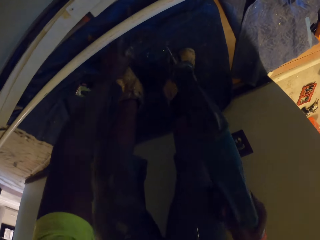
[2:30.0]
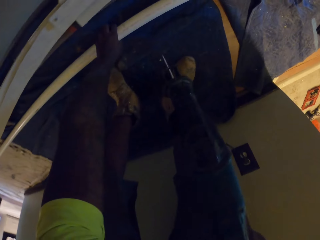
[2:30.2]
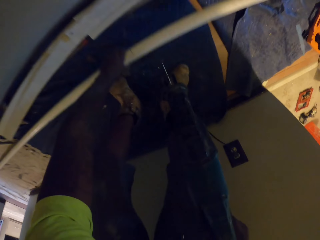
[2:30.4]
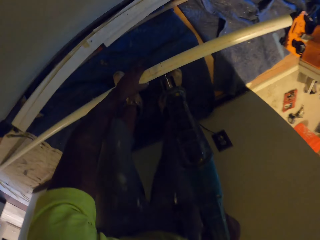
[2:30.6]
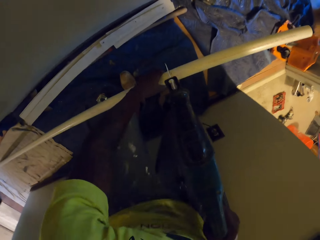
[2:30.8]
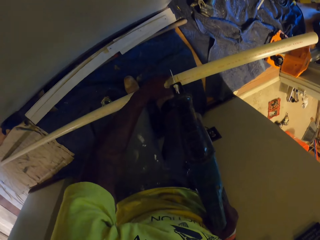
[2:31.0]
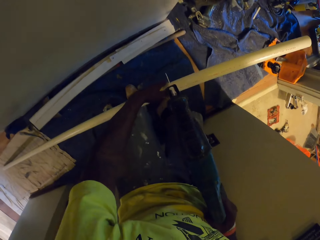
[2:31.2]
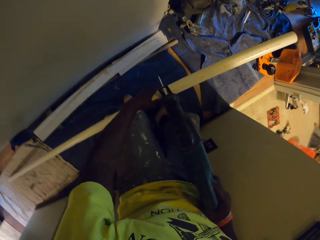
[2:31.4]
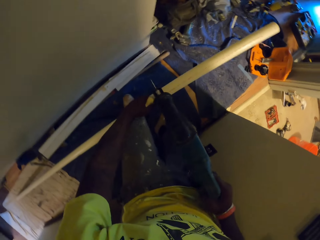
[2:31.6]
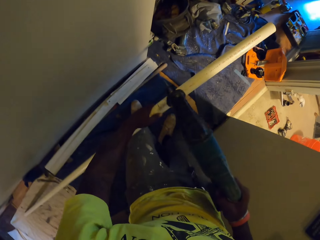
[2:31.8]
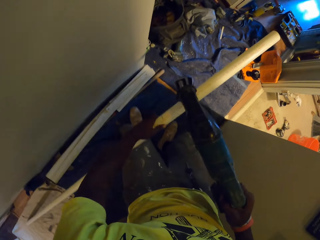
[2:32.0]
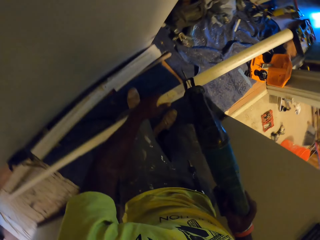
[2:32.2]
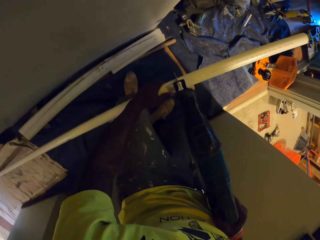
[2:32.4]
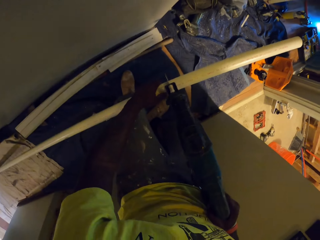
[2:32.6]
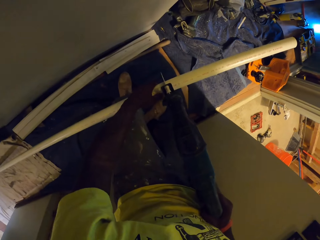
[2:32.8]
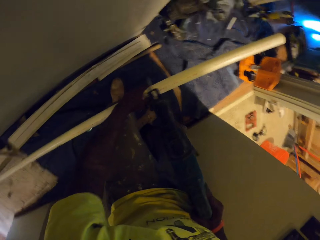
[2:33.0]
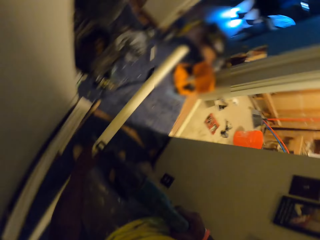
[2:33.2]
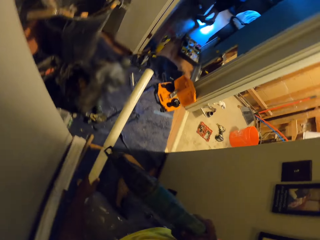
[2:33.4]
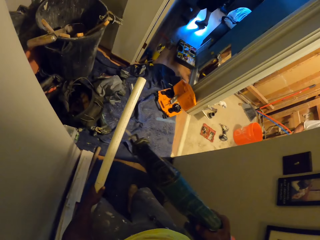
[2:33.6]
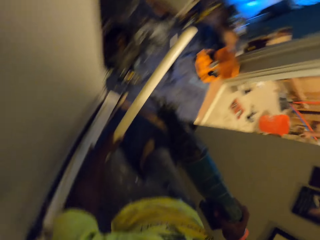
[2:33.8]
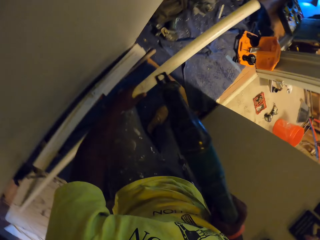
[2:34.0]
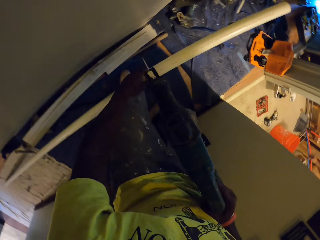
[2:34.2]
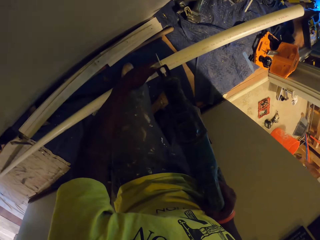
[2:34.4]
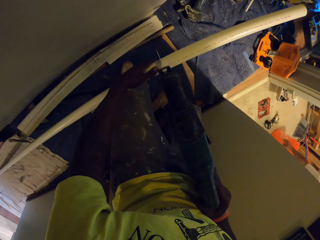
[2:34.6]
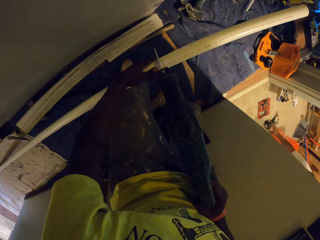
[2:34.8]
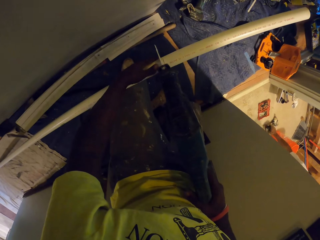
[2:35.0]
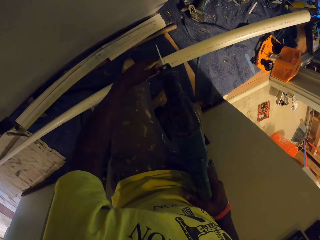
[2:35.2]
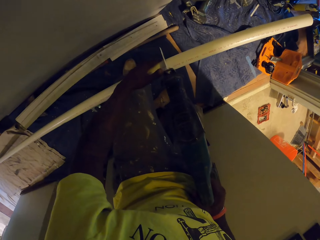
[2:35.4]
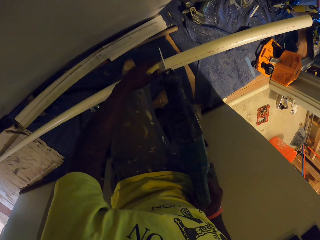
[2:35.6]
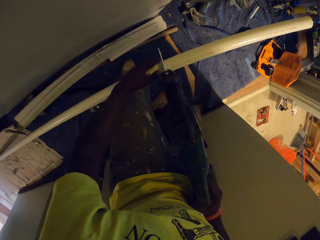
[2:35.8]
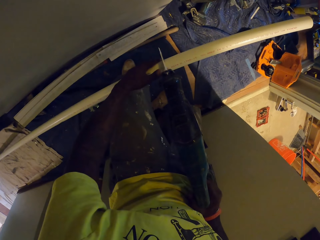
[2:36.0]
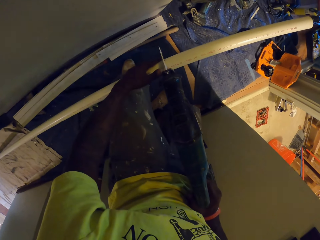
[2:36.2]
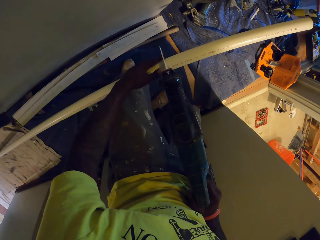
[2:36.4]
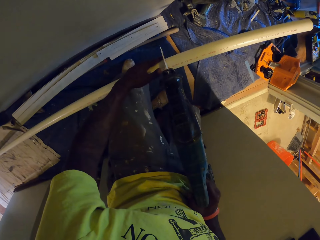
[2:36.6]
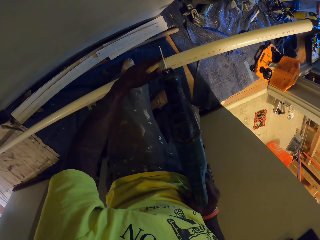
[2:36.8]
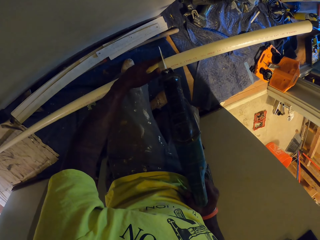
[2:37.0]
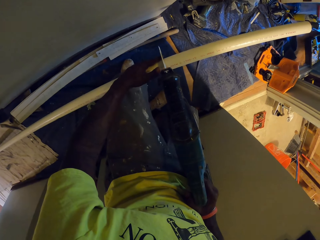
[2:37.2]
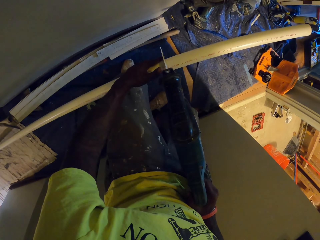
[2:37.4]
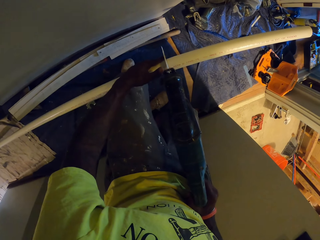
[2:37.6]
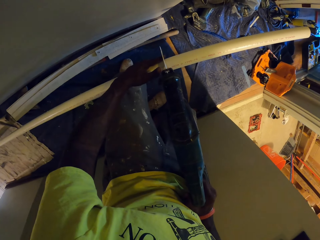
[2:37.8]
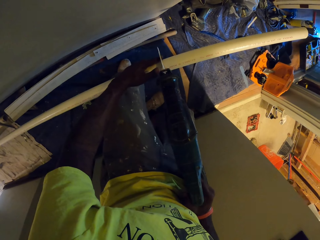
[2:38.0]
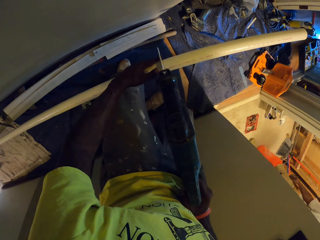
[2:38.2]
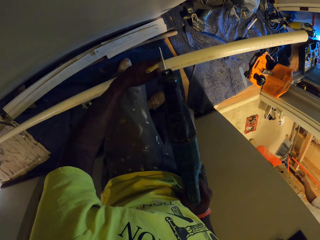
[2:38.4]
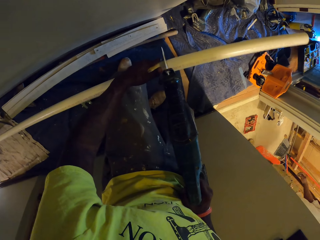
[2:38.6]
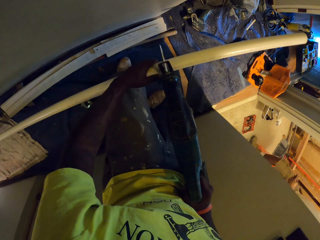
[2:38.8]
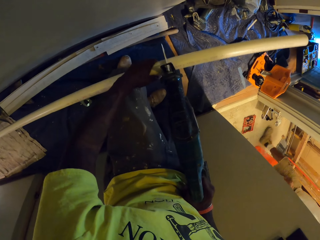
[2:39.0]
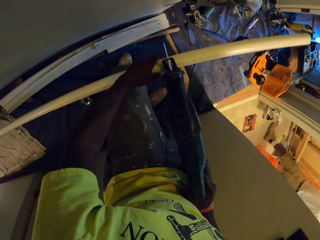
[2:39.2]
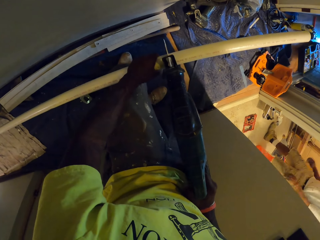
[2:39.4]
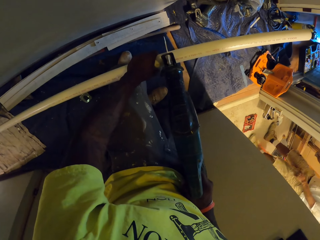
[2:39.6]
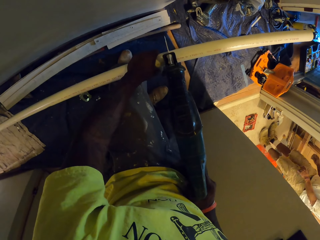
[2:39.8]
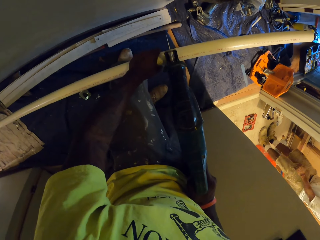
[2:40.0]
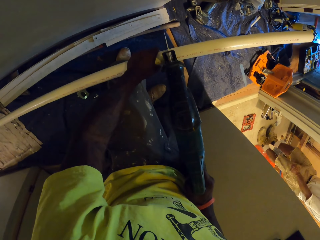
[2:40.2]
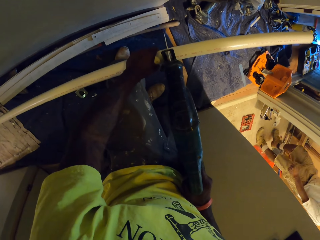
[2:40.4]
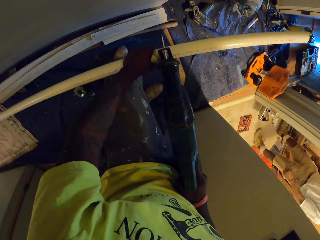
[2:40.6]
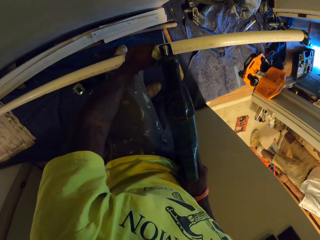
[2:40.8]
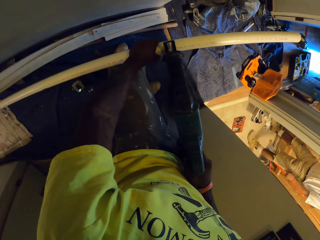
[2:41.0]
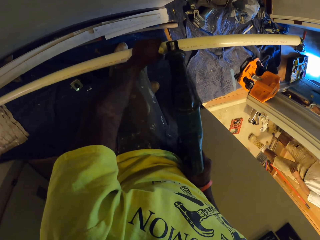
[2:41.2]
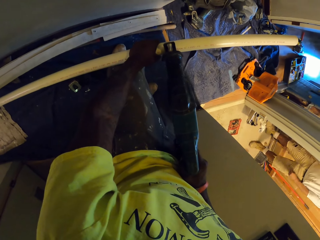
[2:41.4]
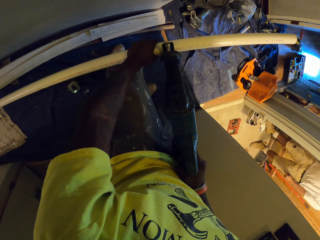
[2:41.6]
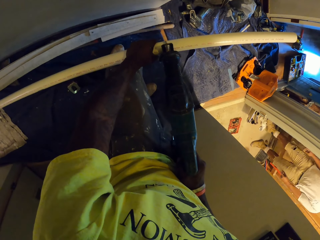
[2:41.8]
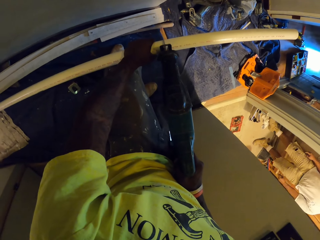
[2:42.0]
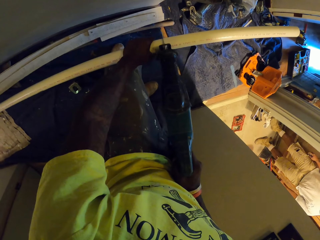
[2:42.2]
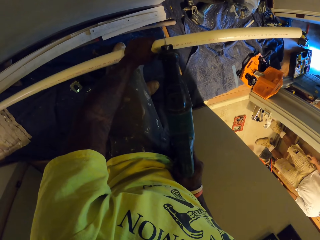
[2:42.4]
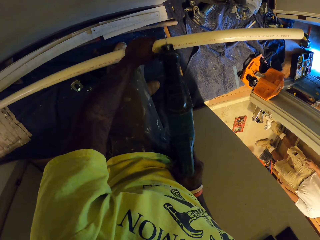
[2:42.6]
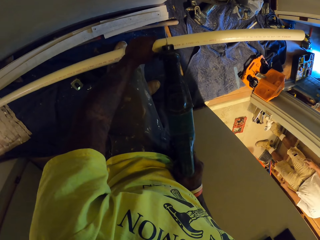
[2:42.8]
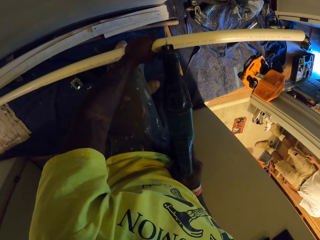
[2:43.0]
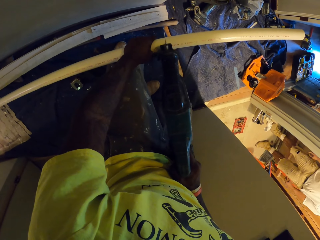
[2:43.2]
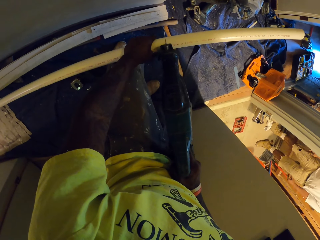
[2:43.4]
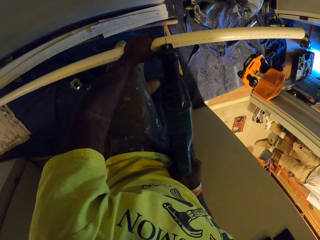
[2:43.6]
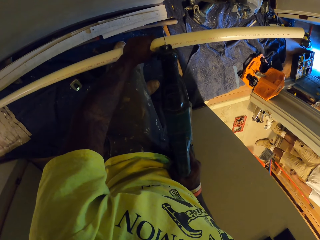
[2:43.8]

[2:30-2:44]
The camera wearer picks the pipe from the floor with his left hand. He places the reciprocating saw on the pipe with his hand. He adjusts the pipe in his left hand. He places the reciprocating saw on the pipe with his hand. A man moves around the site. The camera wearer removes the reciprocating saw from the pipe with his hand. He places the reciprocating saw on the pipe with his hand. Another man picks the drill. The camera wearer cuts the pipe in his left hand with the reciprocating saw in his right hand. The other man moves around.

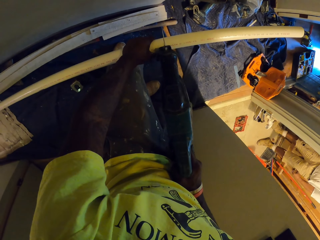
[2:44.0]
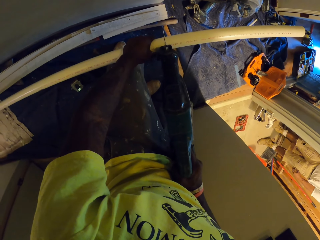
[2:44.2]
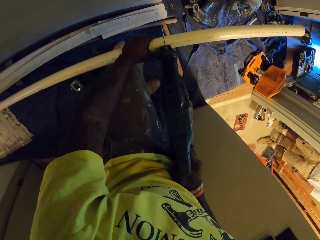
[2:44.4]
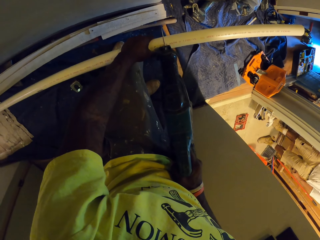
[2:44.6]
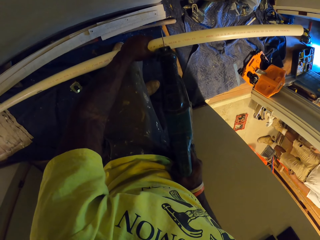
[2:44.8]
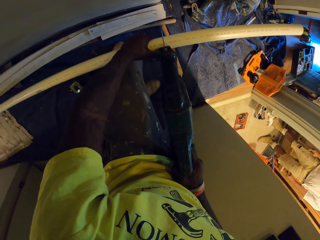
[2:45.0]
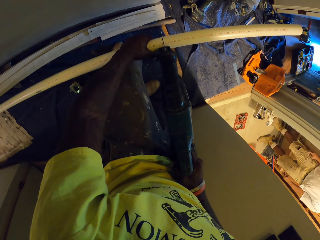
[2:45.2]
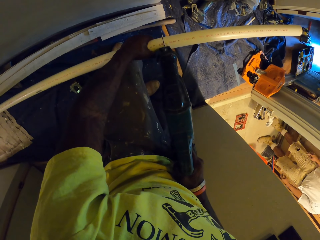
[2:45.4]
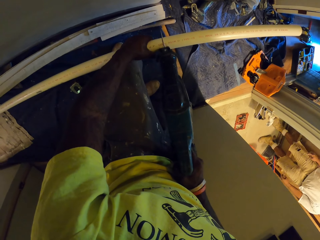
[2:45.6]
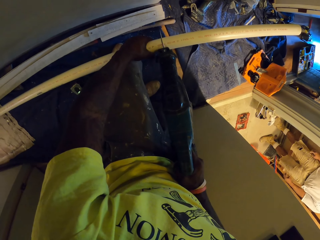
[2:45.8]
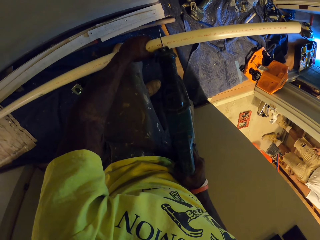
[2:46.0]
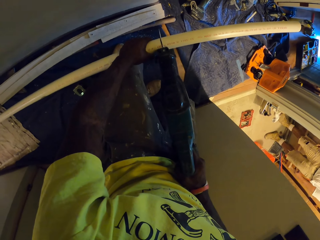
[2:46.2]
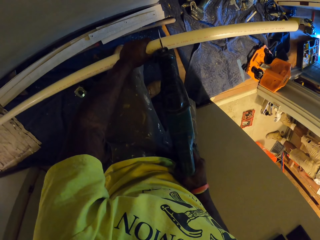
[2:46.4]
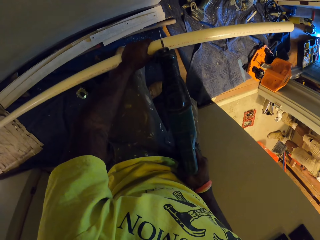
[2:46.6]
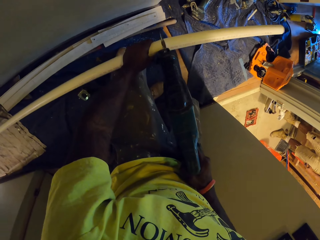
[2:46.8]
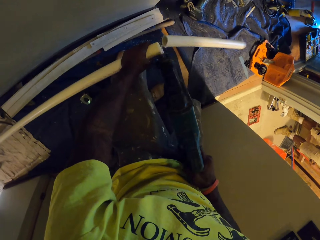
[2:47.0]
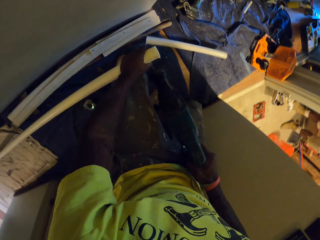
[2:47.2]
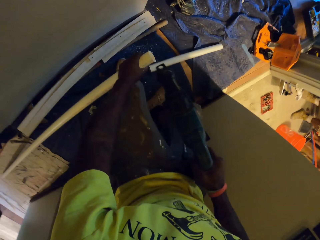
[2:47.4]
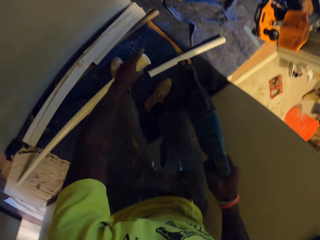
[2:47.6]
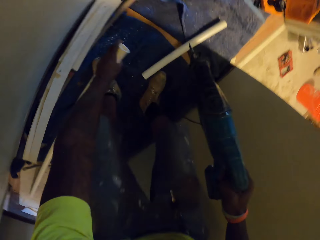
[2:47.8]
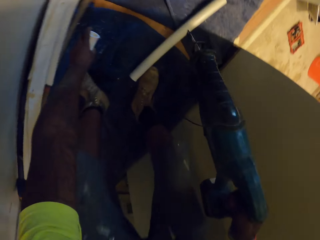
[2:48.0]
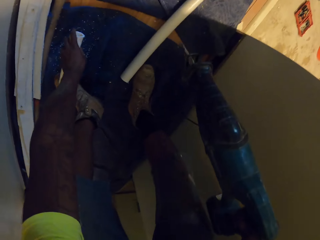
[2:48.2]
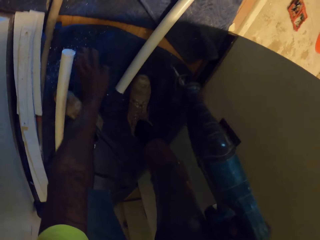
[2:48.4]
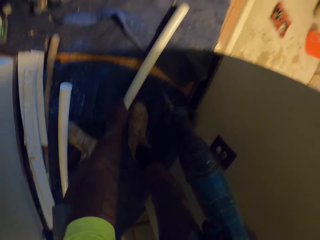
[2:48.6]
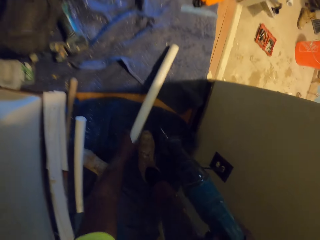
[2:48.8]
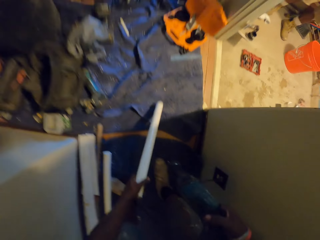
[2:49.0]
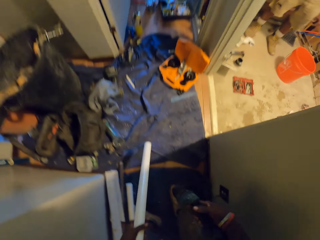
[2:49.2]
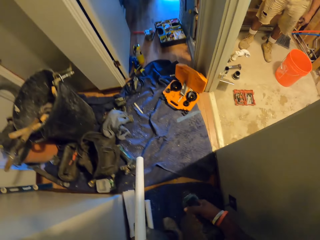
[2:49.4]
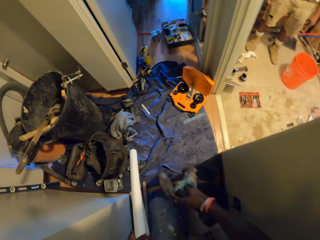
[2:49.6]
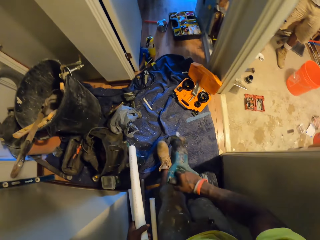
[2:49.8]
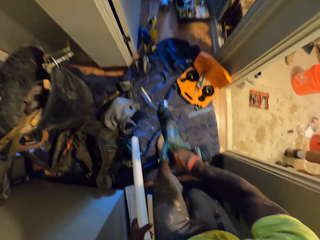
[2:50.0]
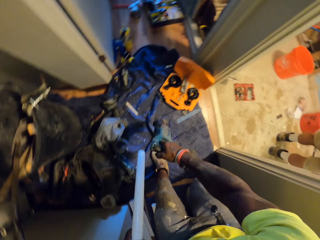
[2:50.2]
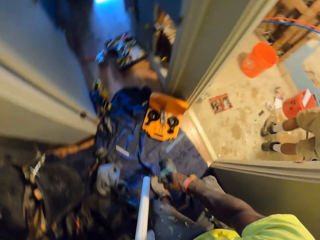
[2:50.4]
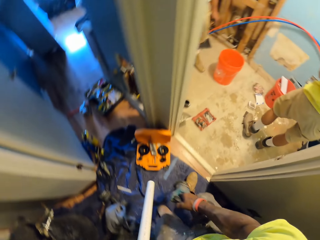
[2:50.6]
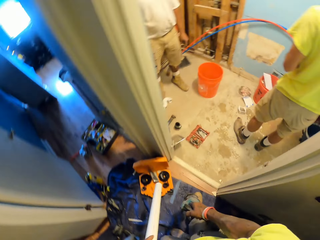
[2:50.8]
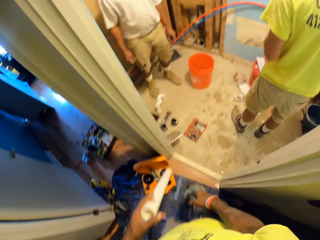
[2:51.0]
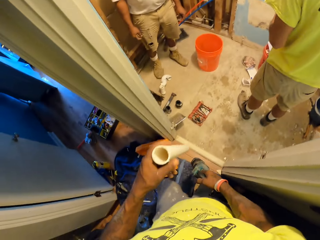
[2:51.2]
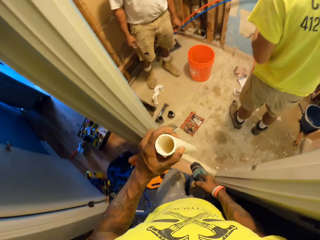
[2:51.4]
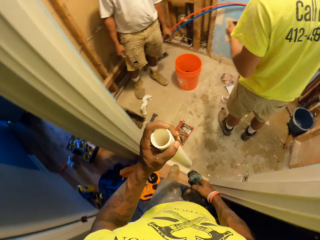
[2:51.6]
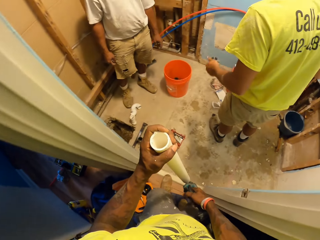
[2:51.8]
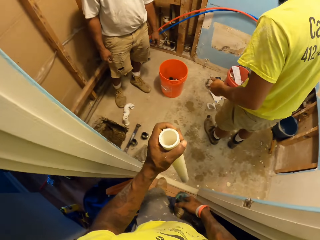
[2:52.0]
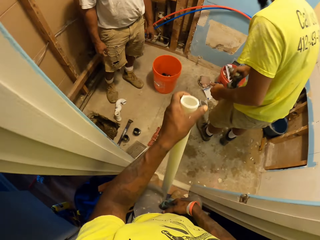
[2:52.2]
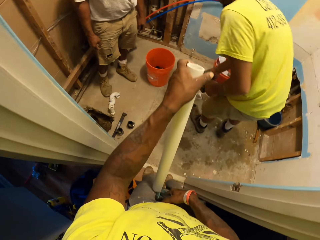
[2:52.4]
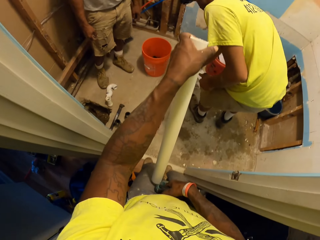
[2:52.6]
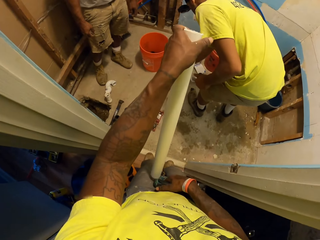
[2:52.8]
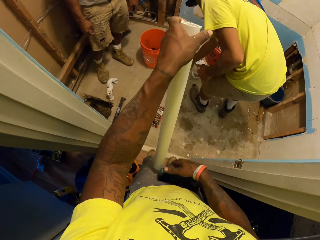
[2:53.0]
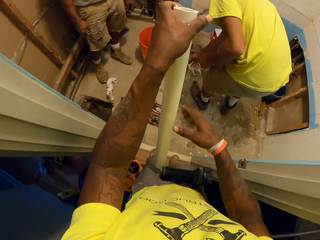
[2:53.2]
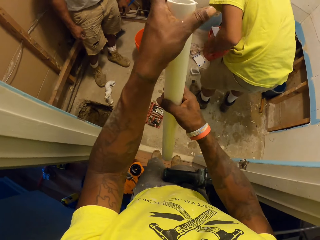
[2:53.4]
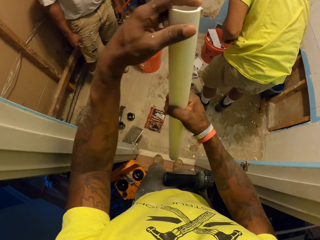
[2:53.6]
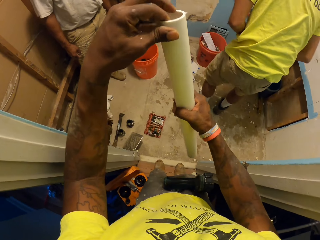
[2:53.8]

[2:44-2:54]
The camera wearer drops the pipe in his left hand on the floor. He picks the pipe from the floor with his left hand. He carries the pipe cutter or reciprocating saw and the pipe. A man lays the drill on the floor. The camera wearer holds the reciprocating saw with both legs. He holds the pipe in his left hand with his right hand.
